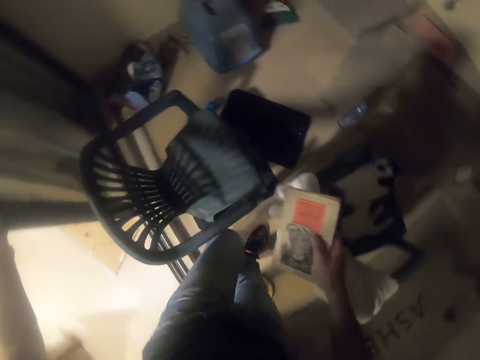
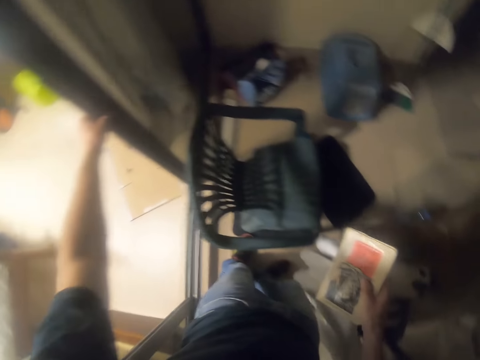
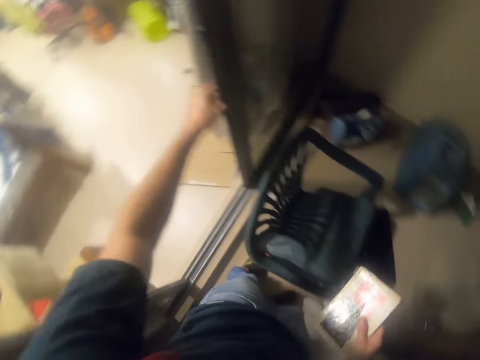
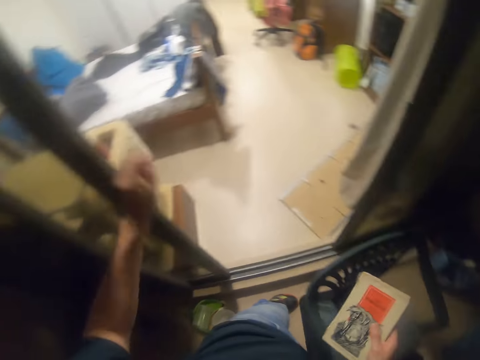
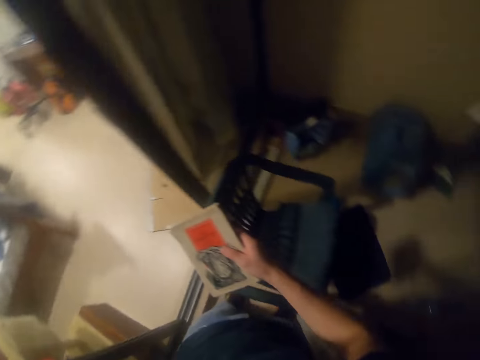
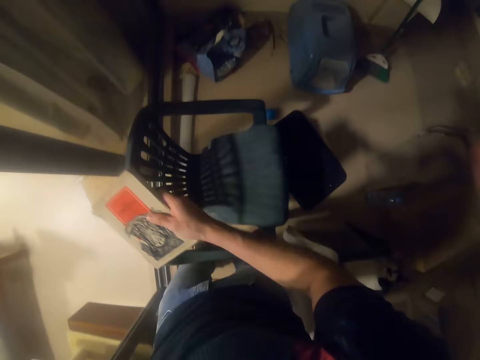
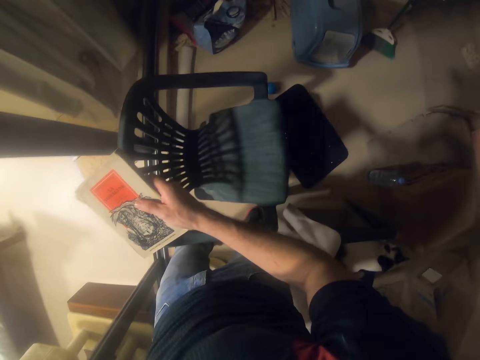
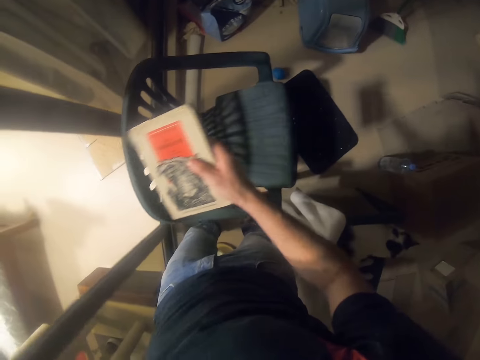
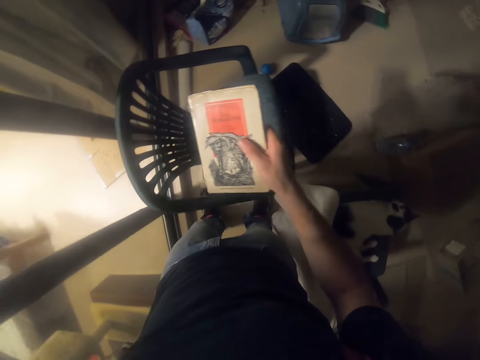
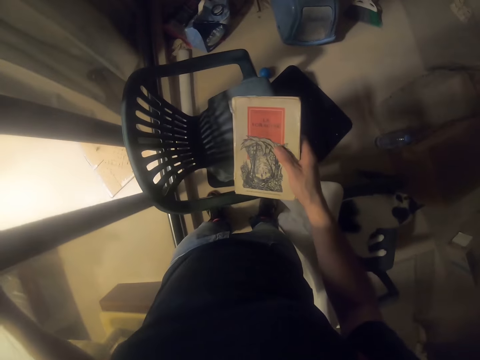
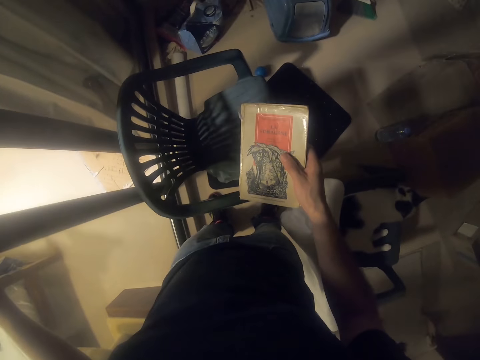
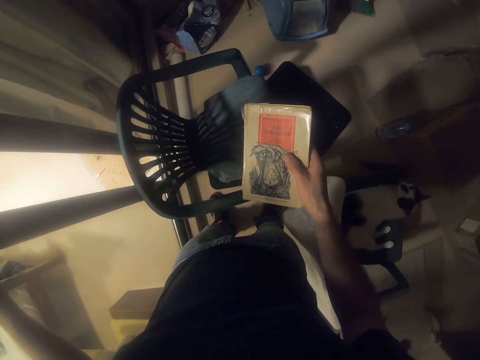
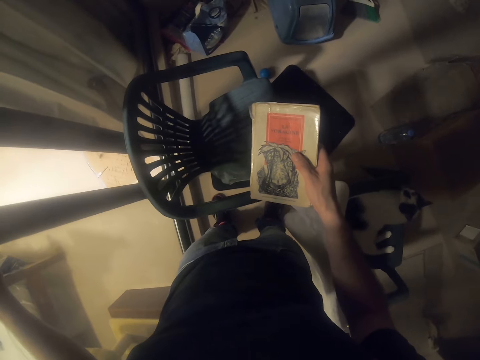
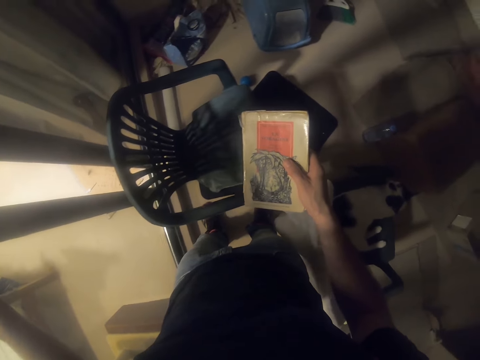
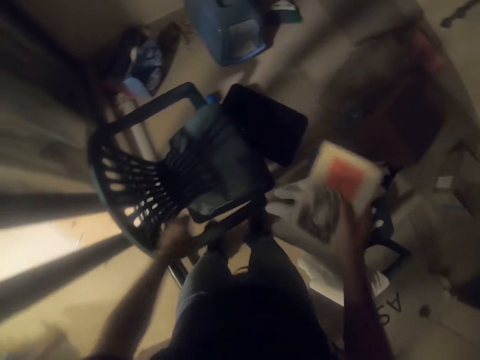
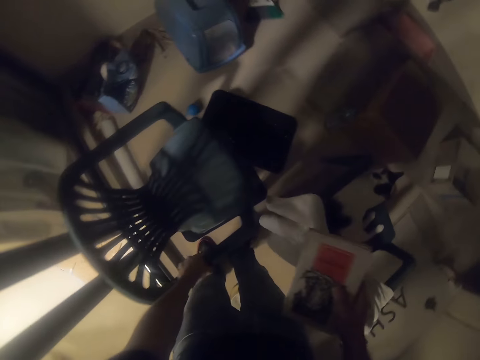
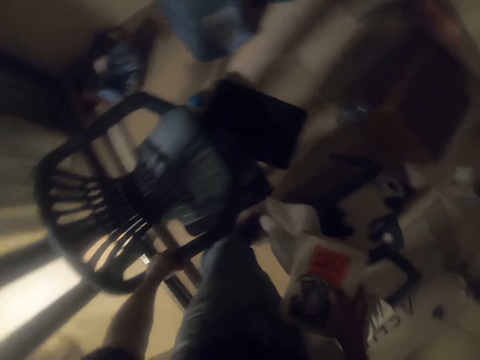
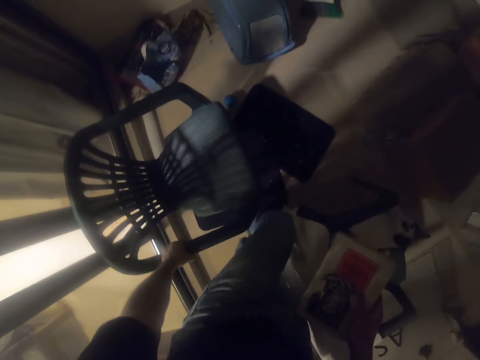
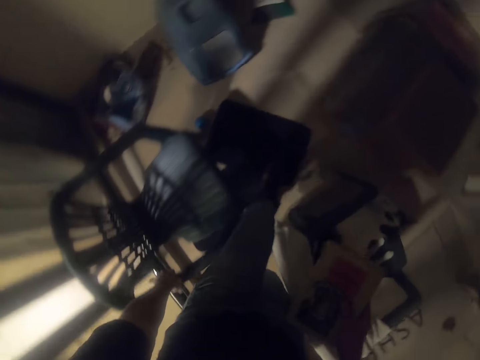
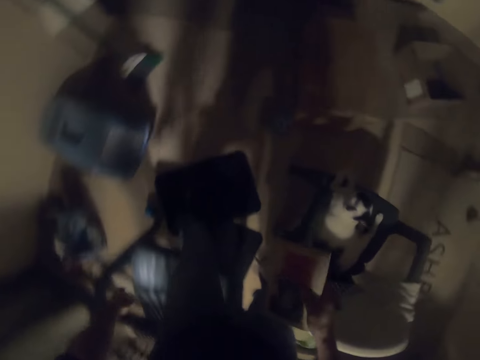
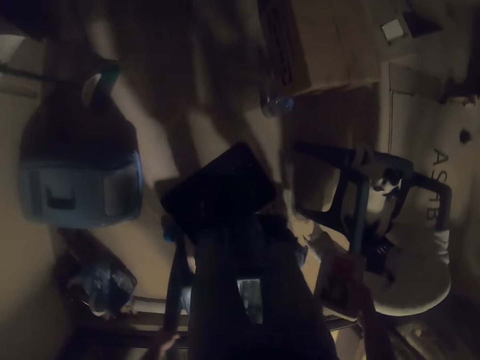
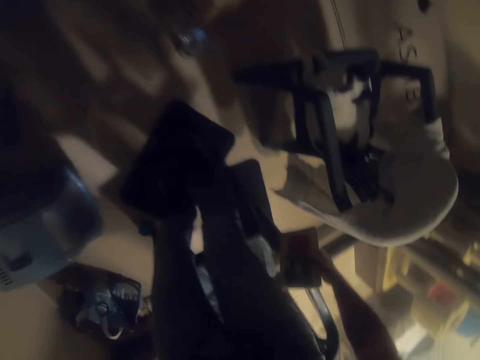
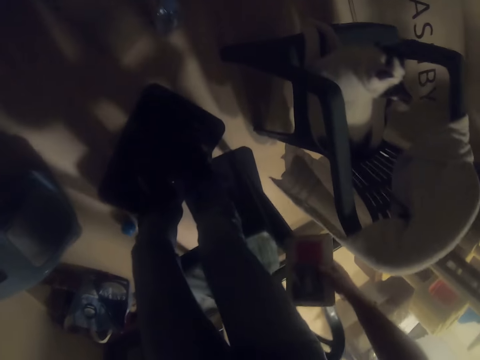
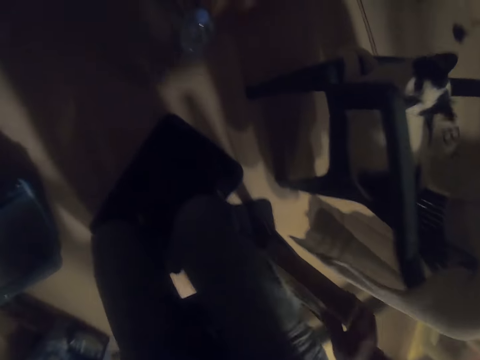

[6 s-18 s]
The camera wearer enters the room. They close the door. They pull the chair, hold the chair and move the chair. They sit on the chair.

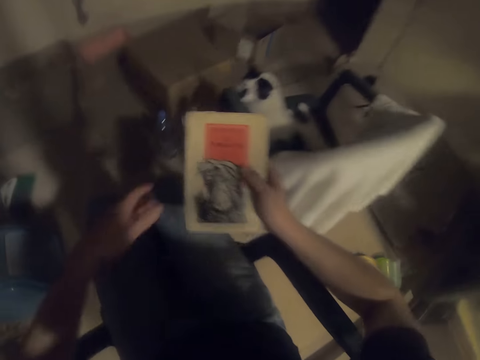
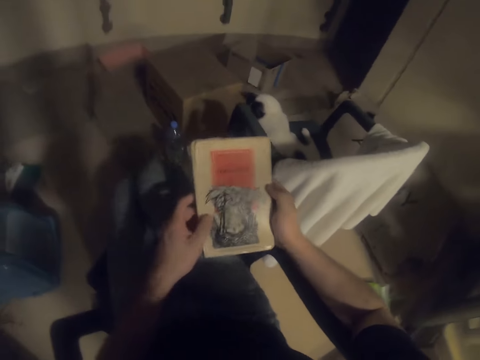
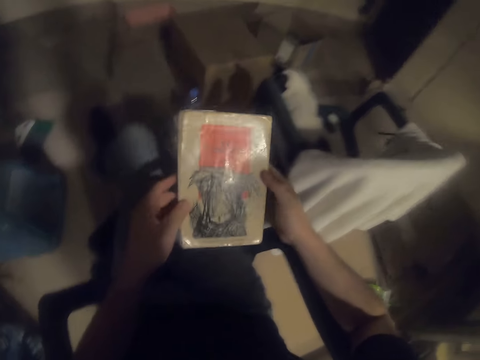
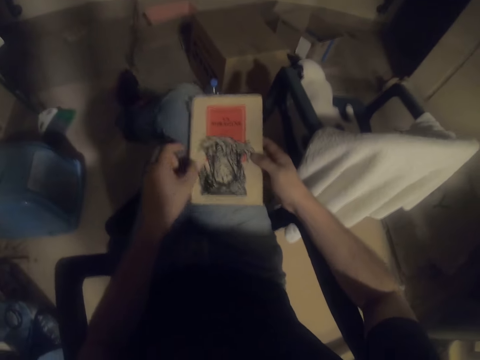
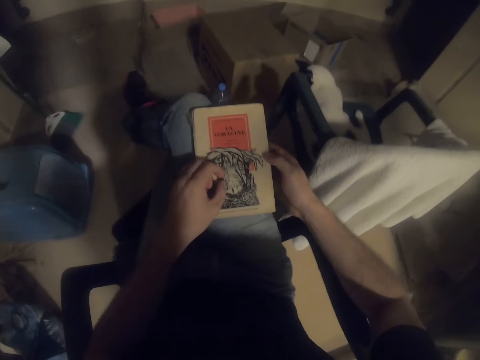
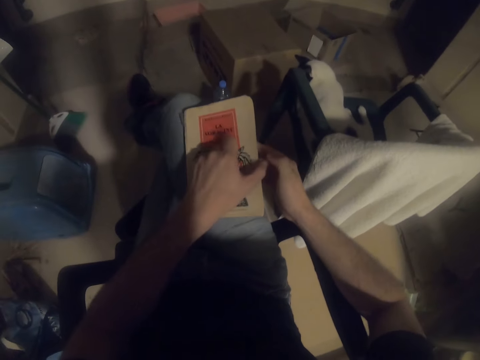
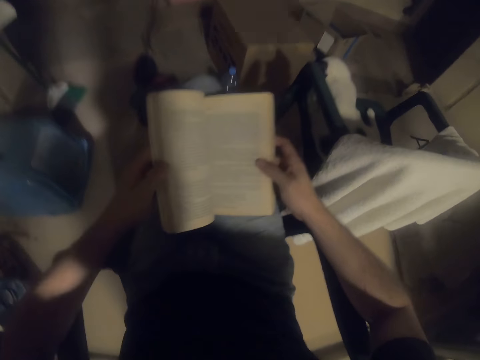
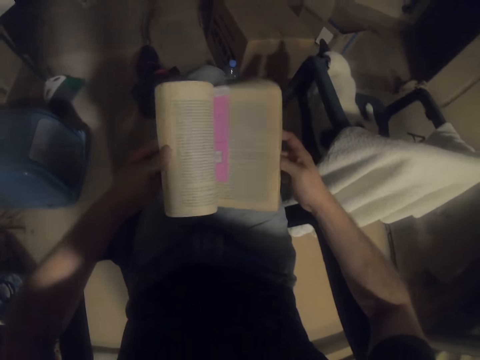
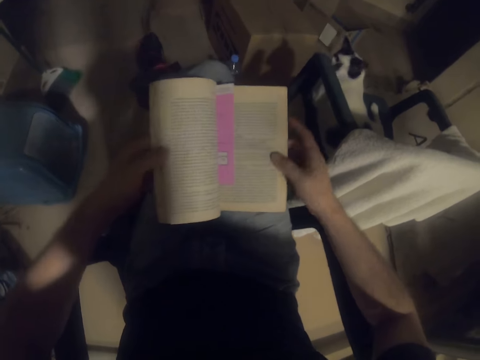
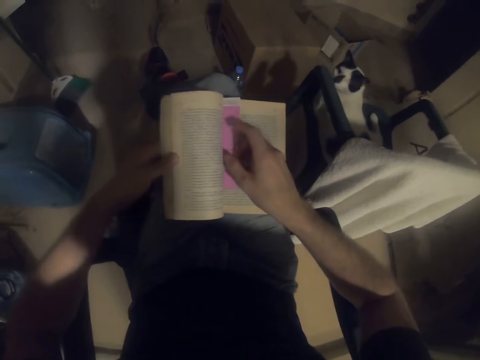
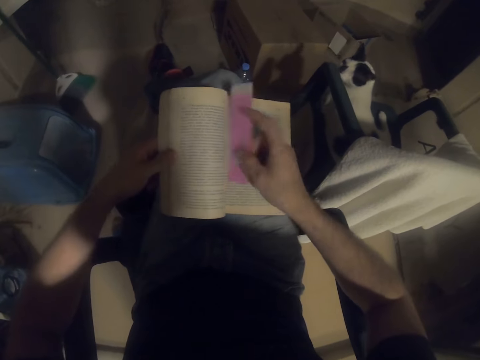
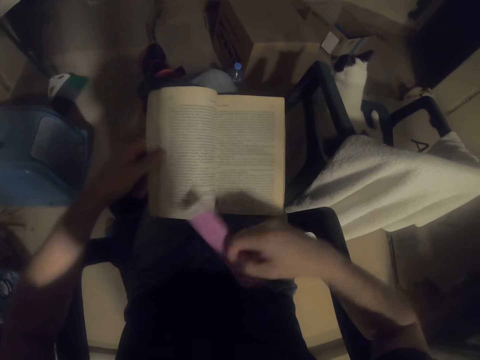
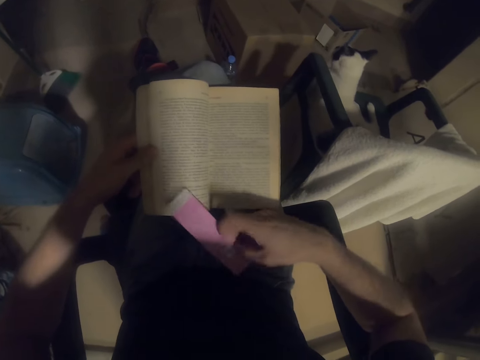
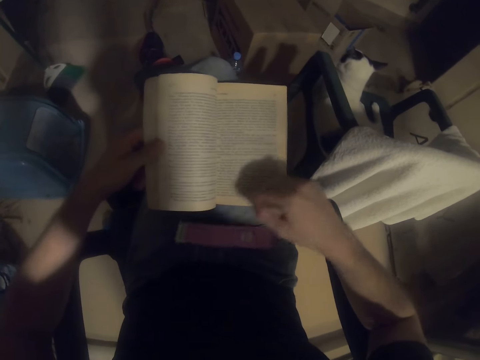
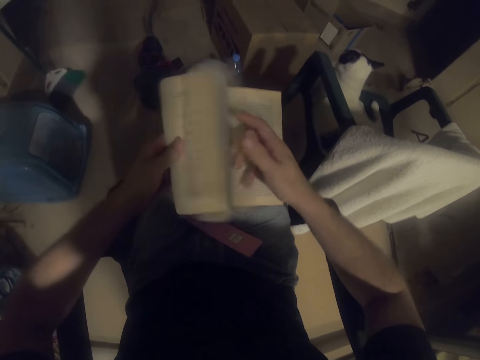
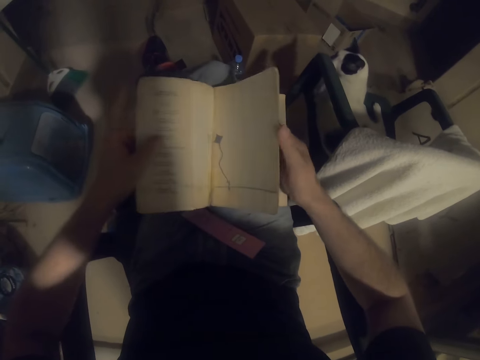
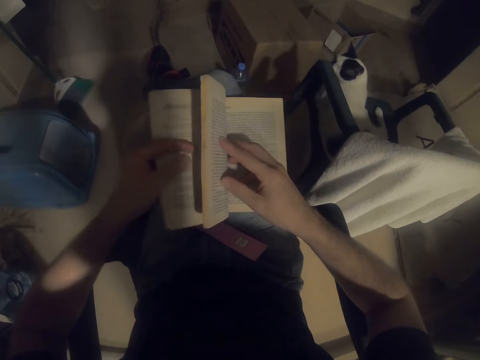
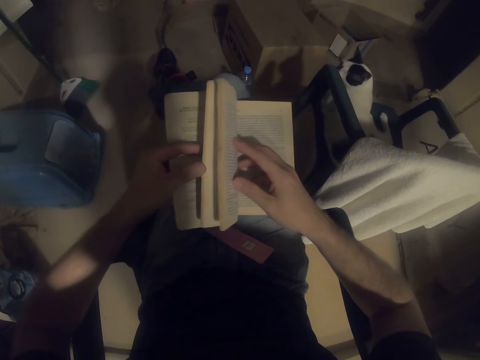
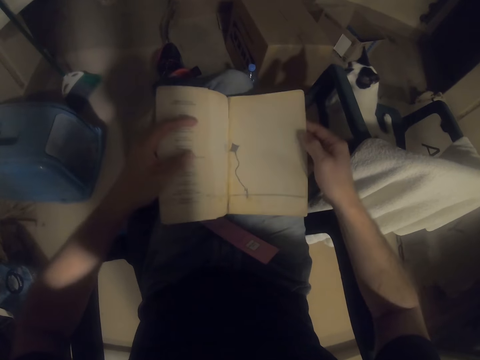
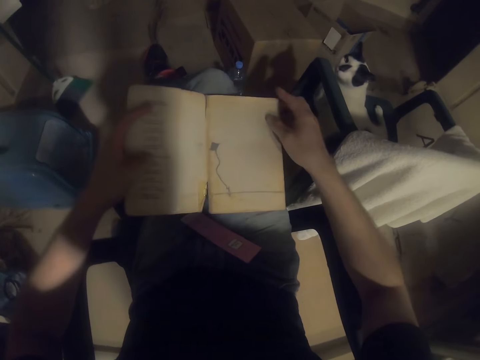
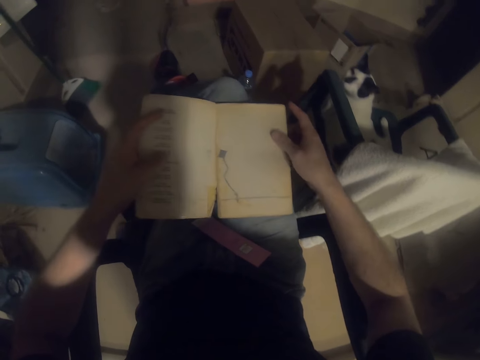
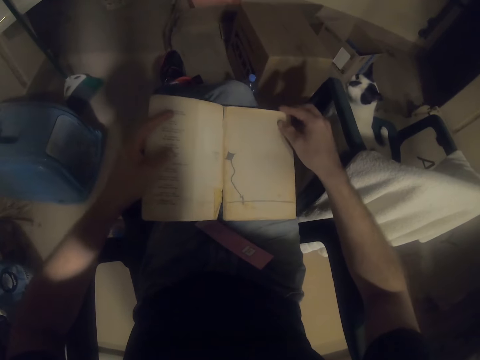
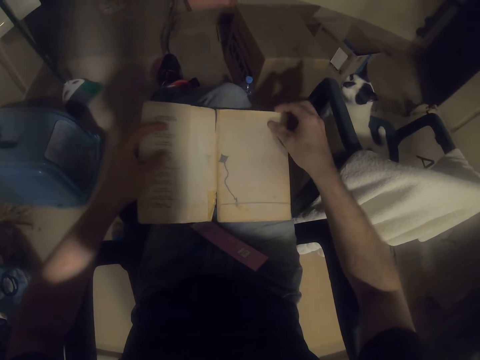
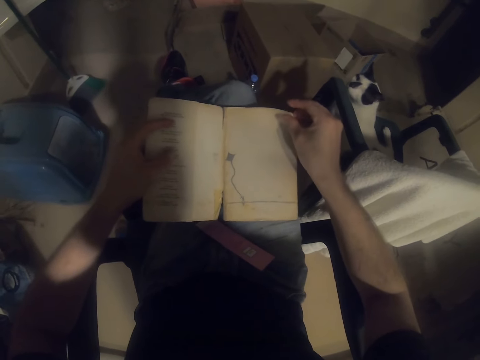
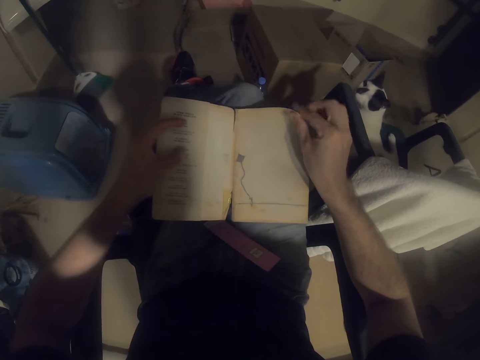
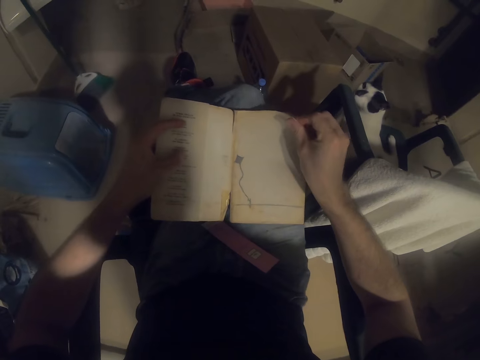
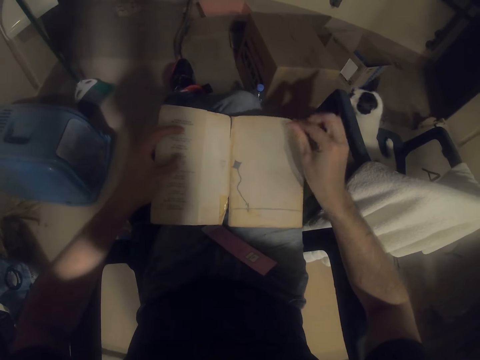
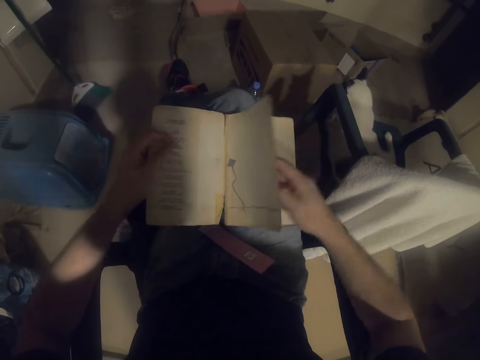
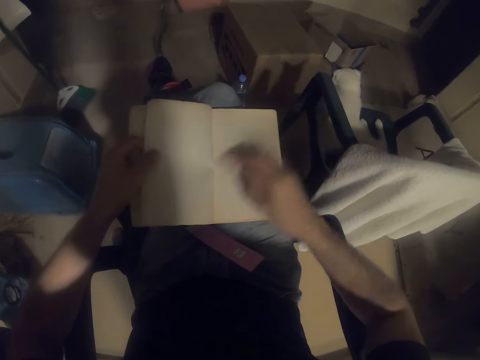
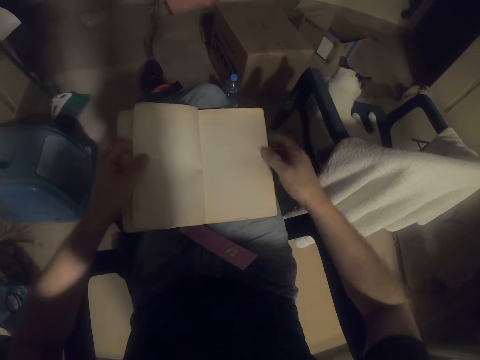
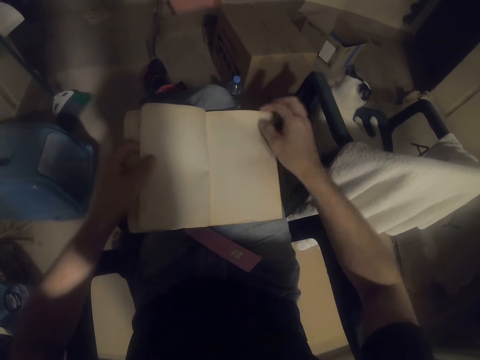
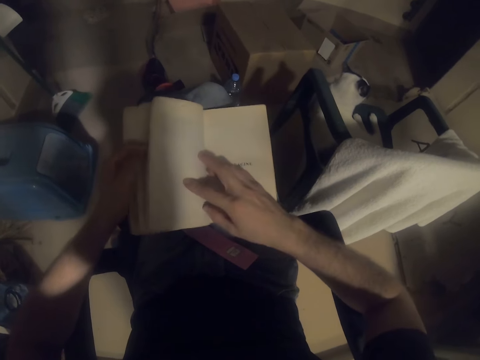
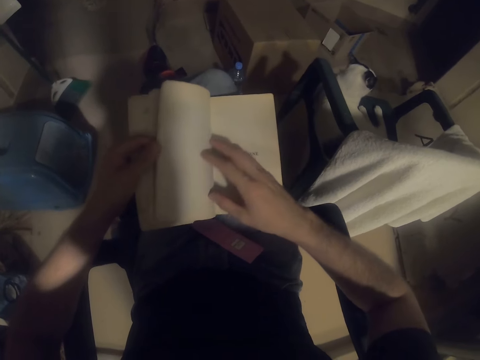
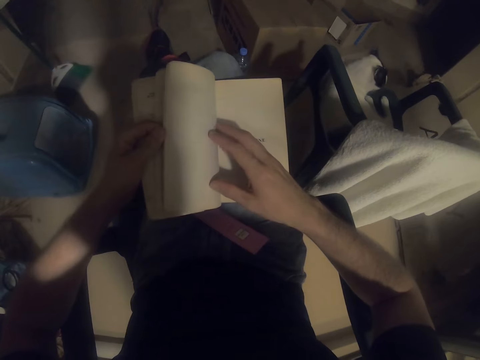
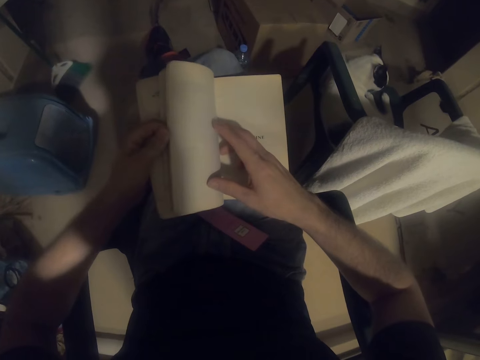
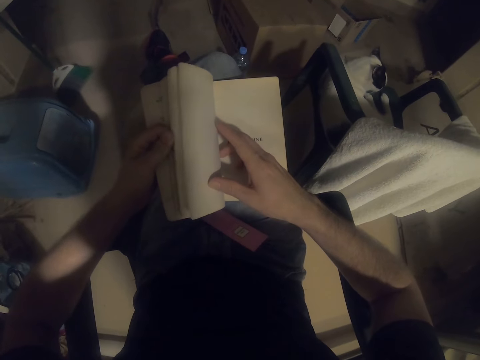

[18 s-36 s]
The camera wearer holds a chair. They look at the book. They place the book on the lap. They open the book. They remove the book marker. They hold the book marker or sheet of paper. They place the book marker on the lap. They flip the book's pages. They peruse the pages.
